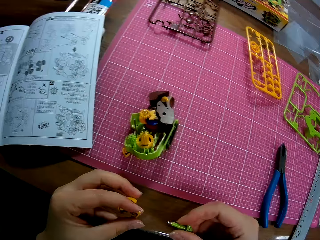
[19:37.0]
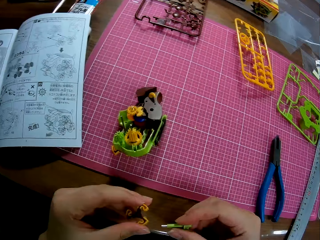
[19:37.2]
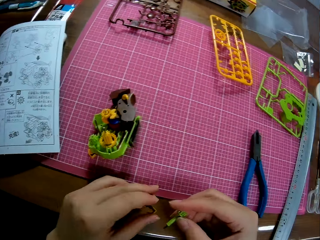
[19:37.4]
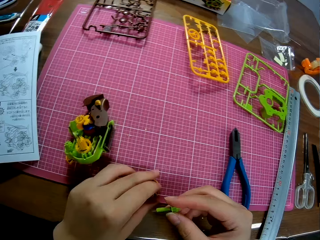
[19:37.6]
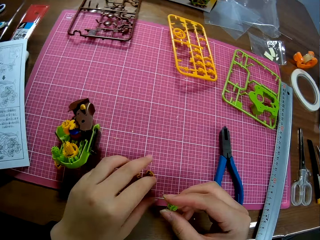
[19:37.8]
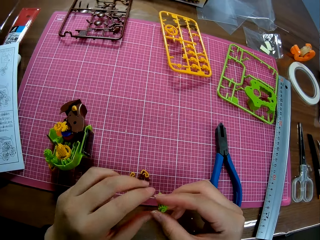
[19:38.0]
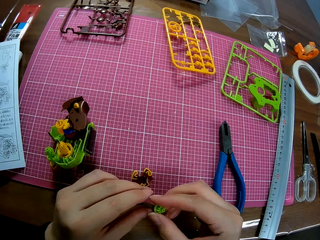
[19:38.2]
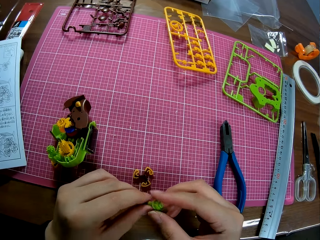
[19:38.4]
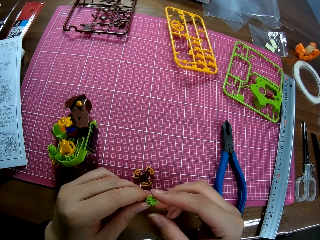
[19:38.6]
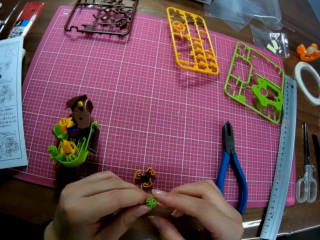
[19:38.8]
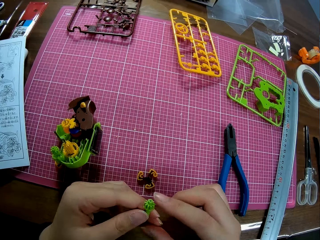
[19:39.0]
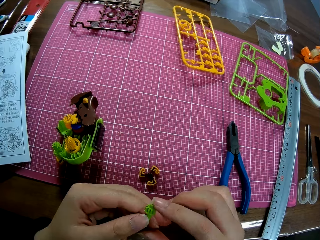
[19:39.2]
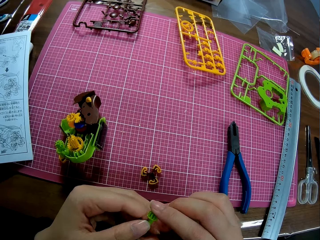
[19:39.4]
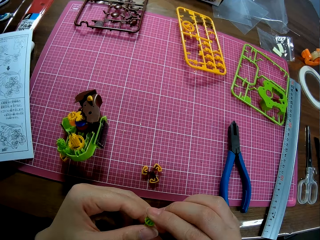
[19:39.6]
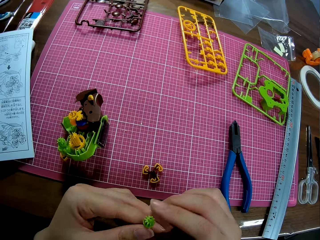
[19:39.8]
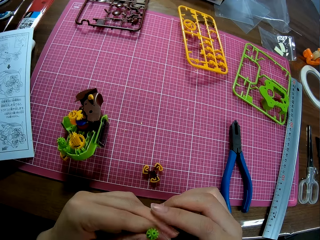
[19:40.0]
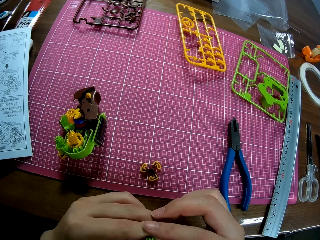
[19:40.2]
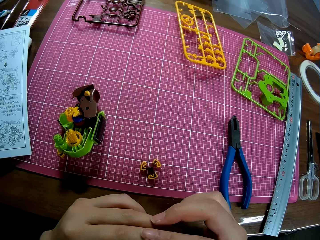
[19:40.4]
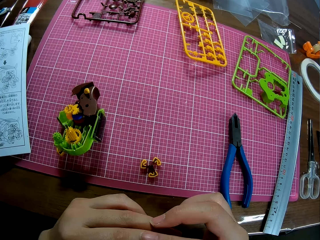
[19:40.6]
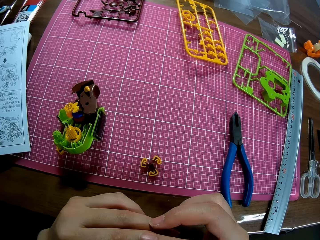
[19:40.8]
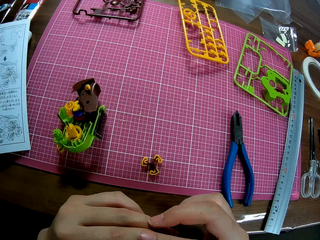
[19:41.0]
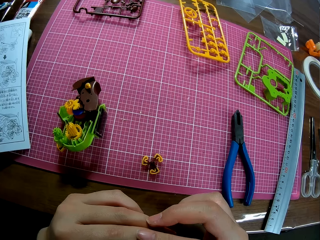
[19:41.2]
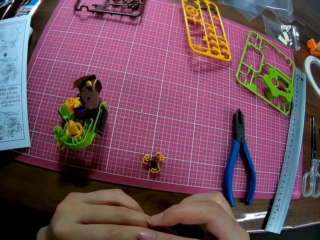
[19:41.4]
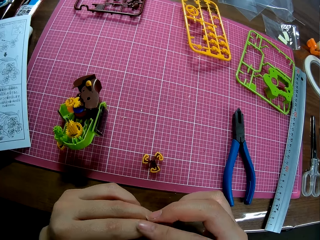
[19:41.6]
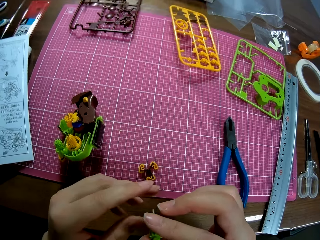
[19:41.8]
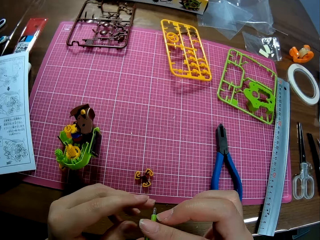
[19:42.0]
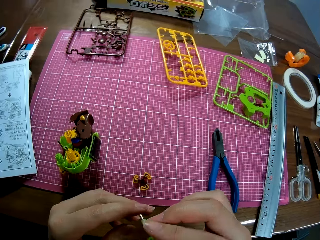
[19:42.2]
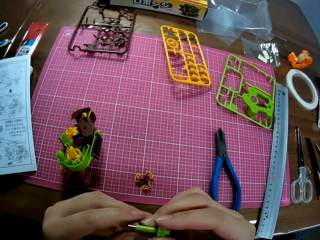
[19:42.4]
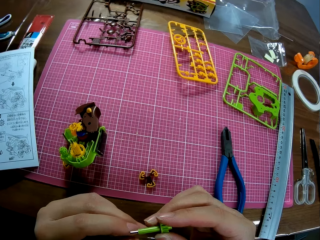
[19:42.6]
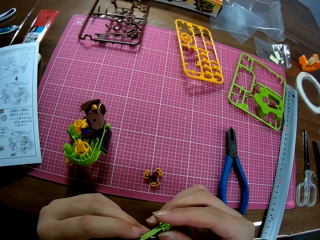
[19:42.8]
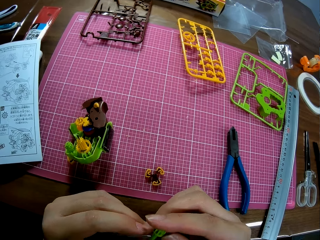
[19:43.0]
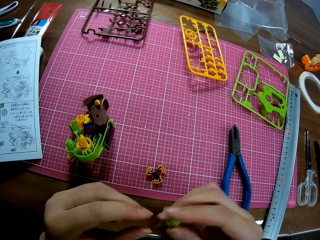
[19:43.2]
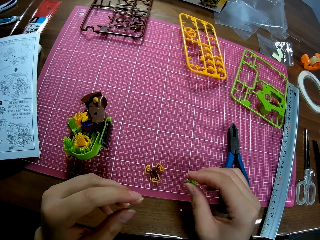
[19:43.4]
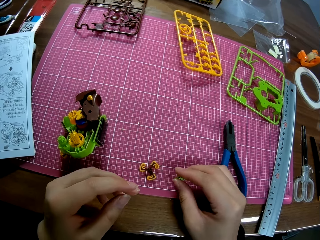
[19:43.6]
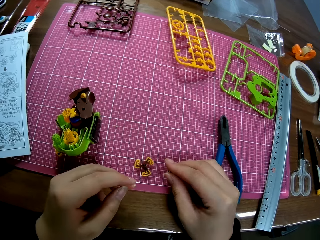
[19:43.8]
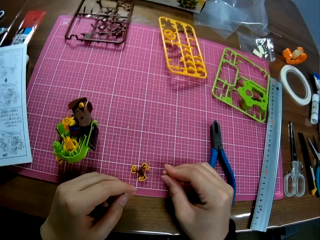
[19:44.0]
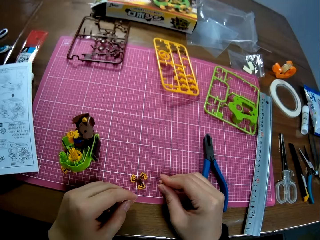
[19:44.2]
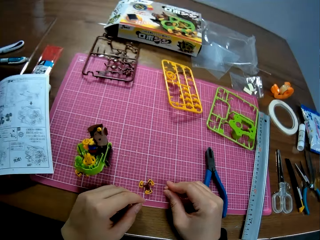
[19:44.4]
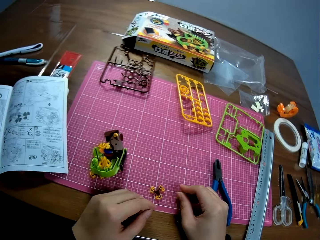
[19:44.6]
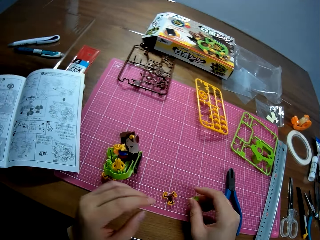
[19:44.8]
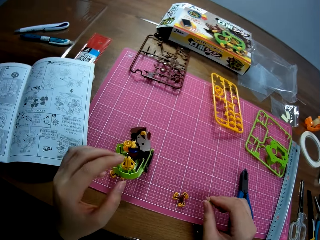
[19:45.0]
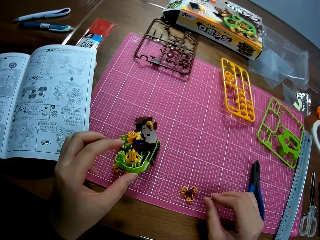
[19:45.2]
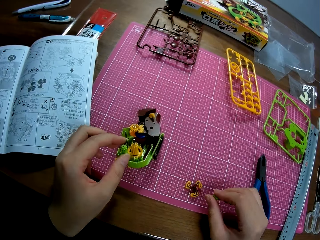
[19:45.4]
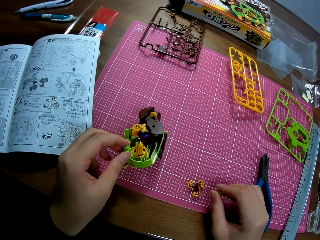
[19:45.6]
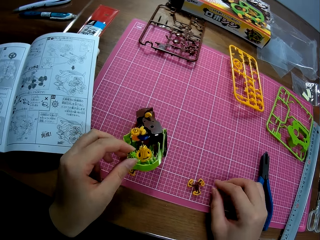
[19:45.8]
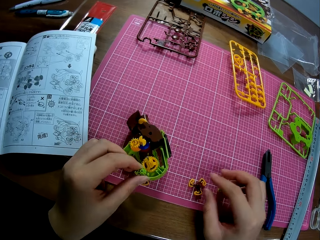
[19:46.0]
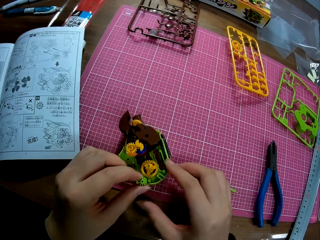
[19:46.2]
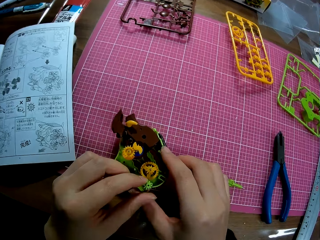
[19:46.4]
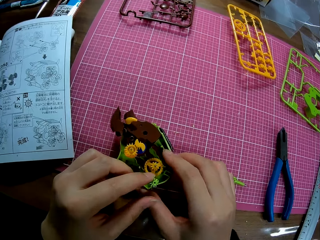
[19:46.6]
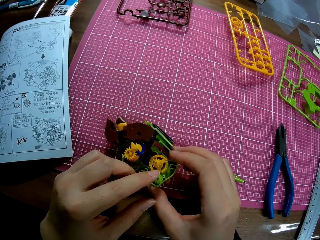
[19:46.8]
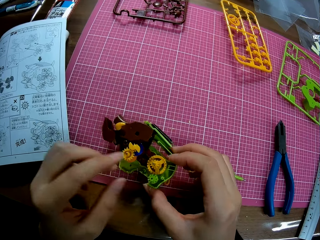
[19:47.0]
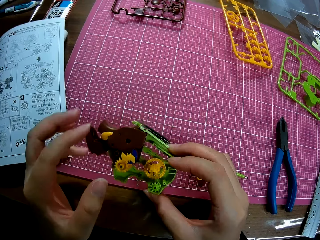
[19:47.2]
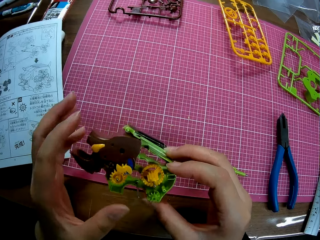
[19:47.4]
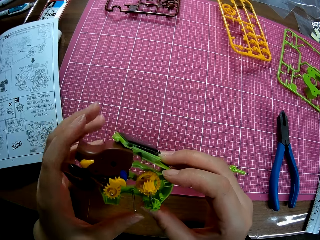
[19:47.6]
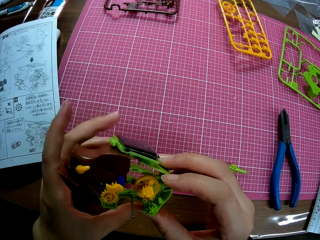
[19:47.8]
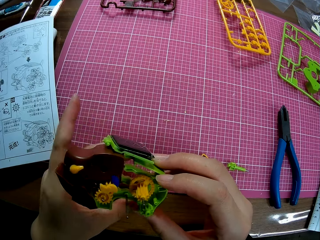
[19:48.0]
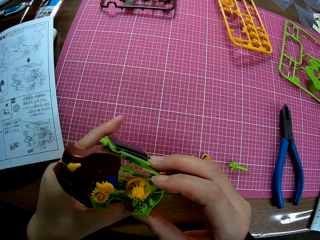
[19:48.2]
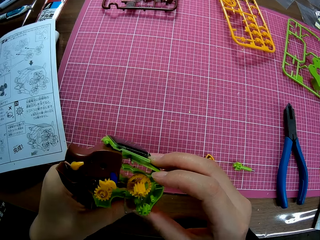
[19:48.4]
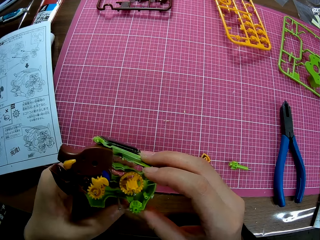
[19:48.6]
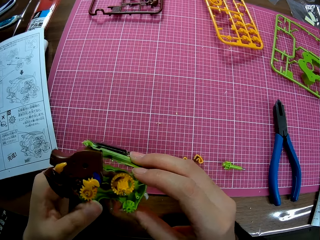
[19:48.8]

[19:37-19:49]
The camera wearer places the piece on the table. He adjusts the shaft with both hands. He places the shaft on the table with his right hand. He holds the plastic model on the cutting mat, moves the plastic model of something, and puts the plastic model on the cutting mat. He picks up a model body from the table.

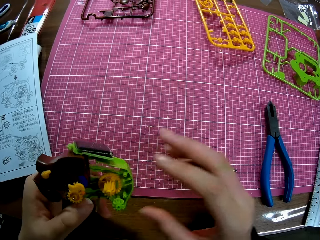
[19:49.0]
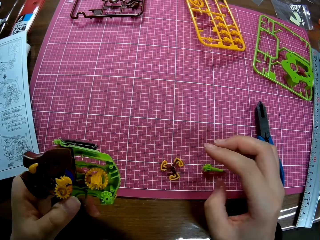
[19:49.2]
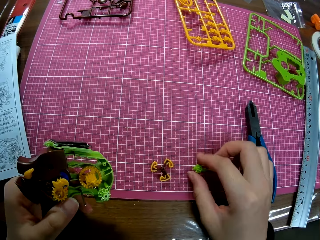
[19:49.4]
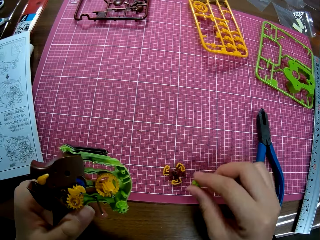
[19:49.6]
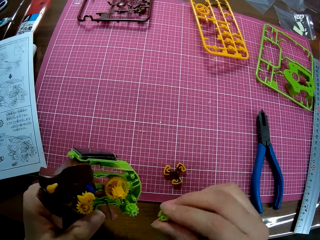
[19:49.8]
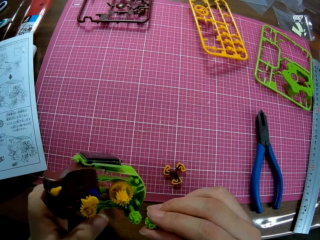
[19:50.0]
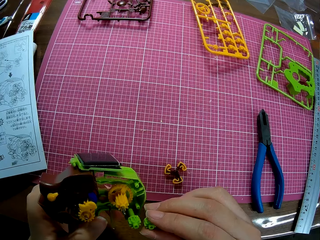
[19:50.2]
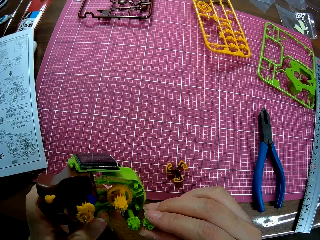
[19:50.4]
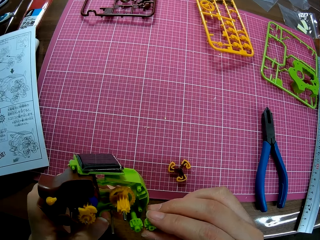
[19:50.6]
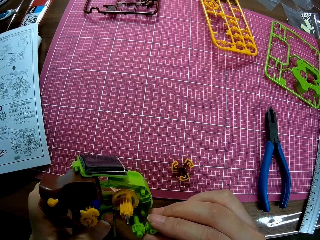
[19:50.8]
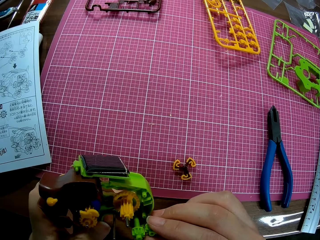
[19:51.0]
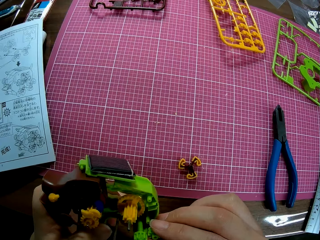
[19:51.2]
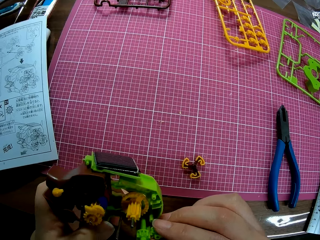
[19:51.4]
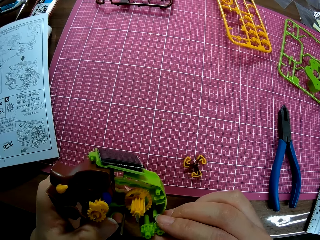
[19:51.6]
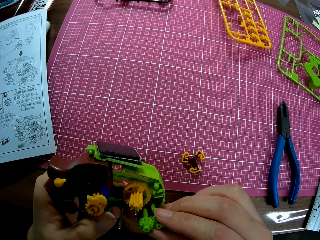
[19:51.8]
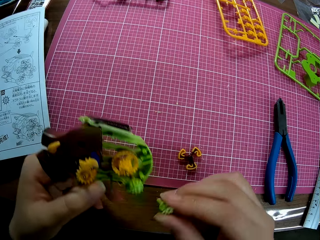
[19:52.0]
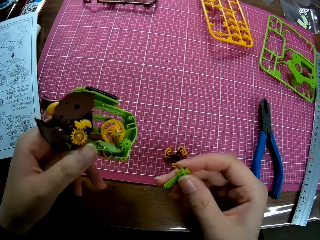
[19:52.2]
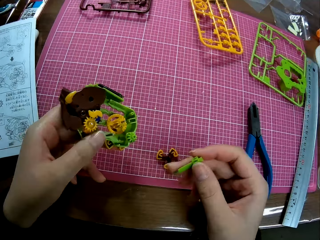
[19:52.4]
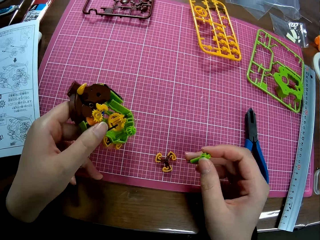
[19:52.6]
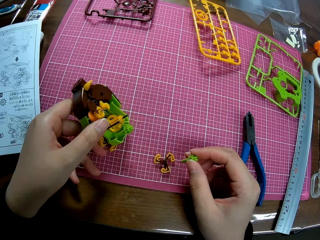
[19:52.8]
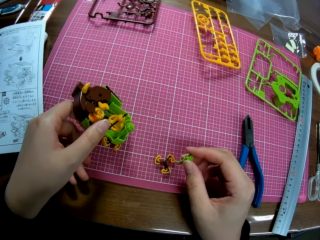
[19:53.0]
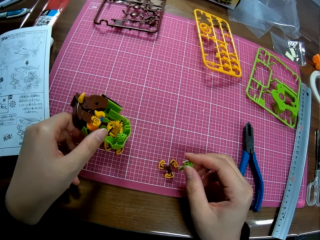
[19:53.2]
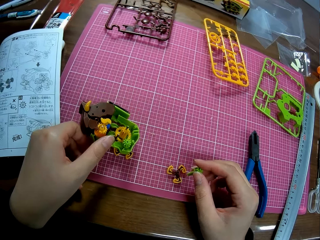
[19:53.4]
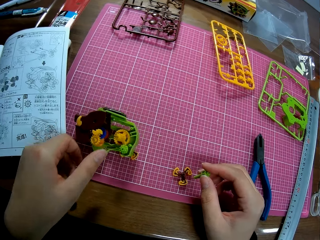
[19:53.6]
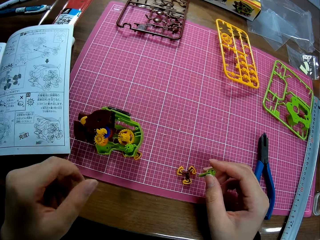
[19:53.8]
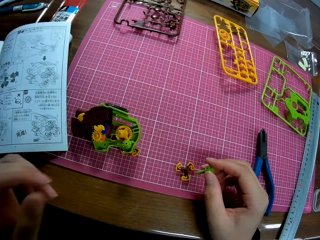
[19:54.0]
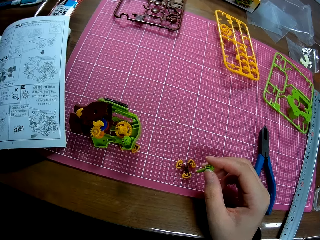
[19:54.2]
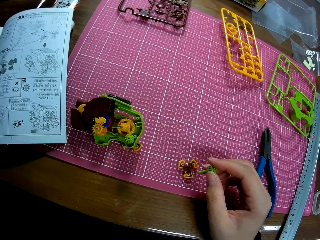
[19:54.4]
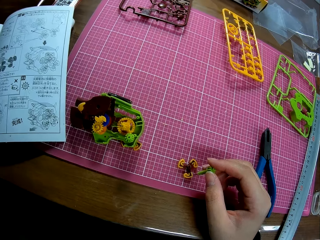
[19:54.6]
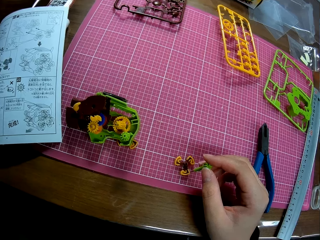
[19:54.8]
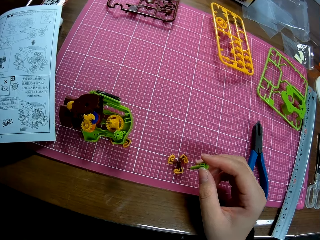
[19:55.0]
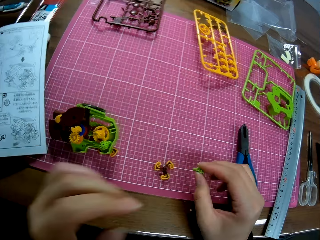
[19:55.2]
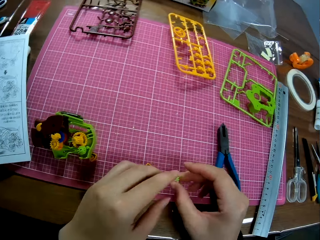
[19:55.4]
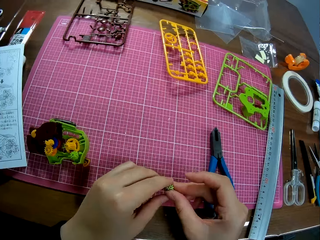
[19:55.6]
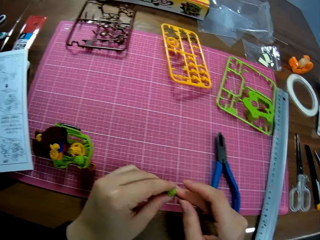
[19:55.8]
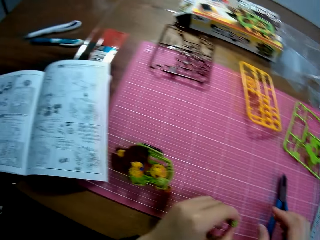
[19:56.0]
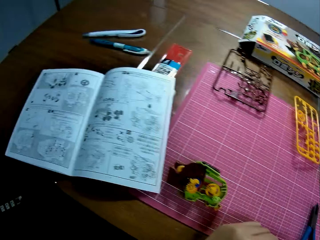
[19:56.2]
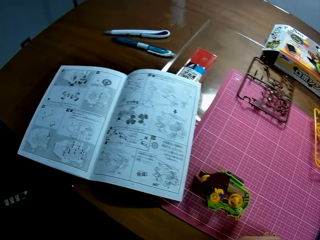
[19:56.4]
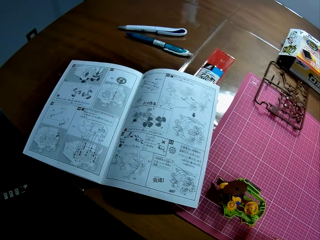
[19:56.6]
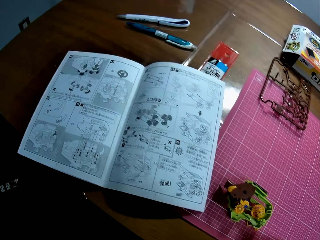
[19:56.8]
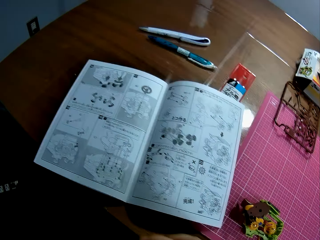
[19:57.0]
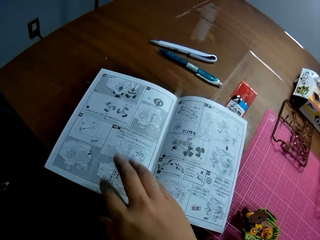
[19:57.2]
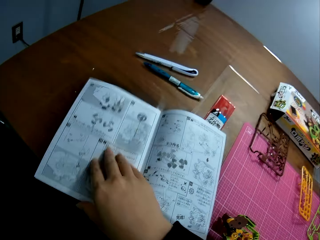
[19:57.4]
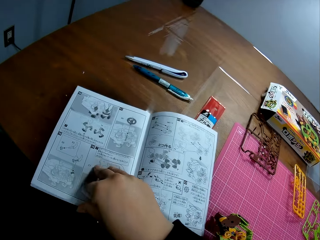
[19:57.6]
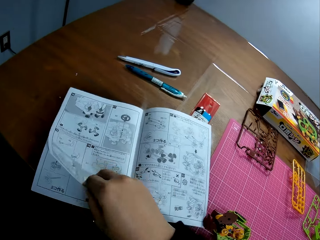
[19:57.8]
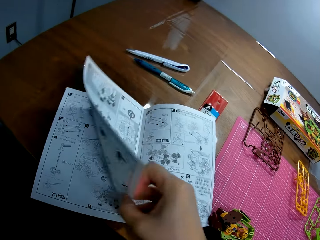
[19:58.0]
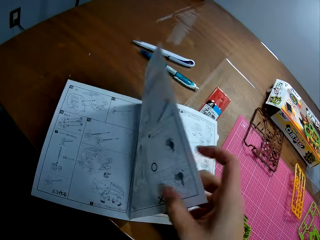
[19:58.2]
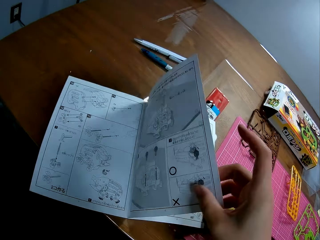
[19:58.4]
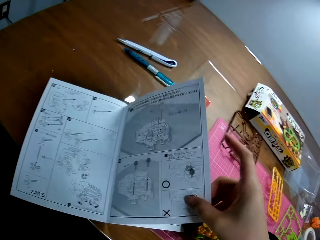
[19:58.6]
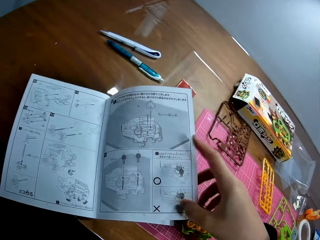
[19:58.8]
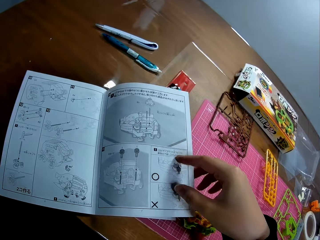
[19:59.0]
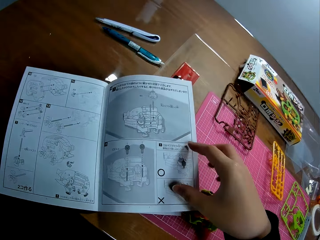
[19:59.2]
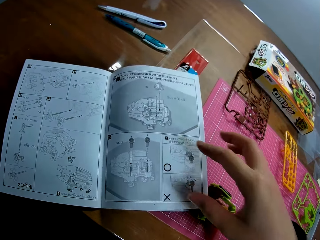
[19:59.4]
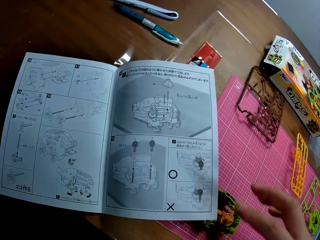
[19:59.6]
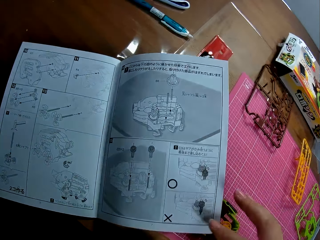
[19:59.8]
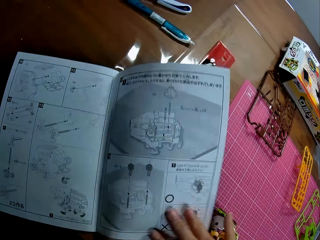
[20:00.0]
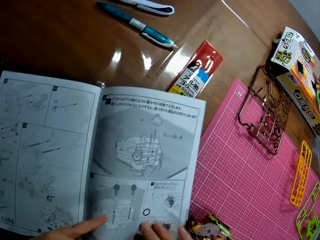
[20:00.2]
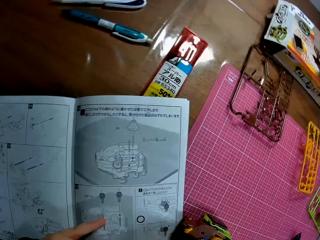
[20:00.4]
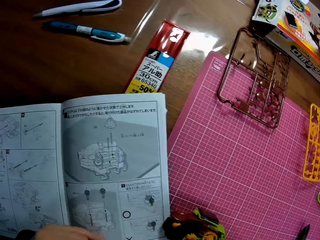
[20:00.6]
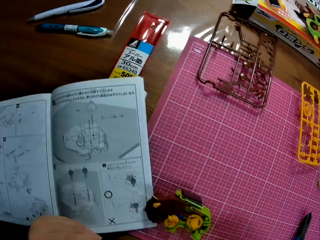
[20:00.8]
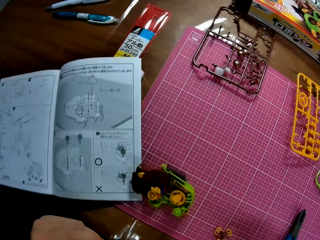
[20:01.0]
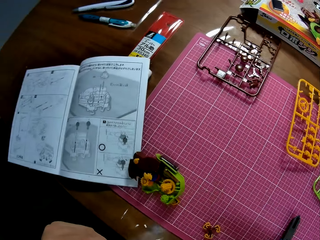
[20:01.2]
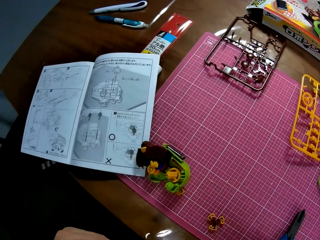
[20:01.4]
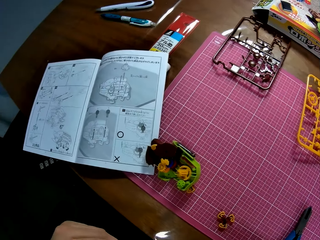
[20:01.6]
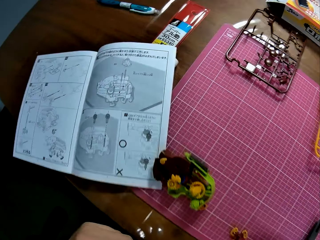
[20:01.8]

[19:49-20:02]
The camera wearer picks up the shaft from the table with his left hand and fixes the shaft into the model body. He places the model body on the table. He moves the shaft to his right hand. He opens another page of the manual with his right hand. He removes the hand from the manual book.
